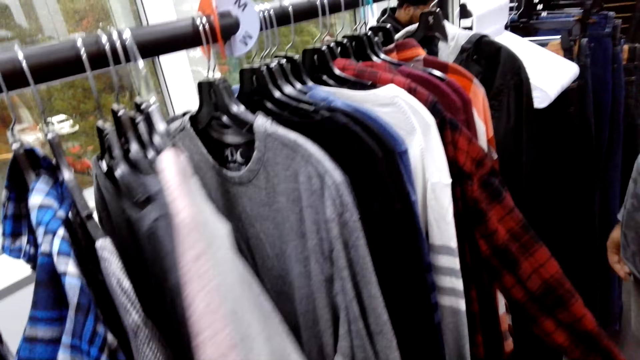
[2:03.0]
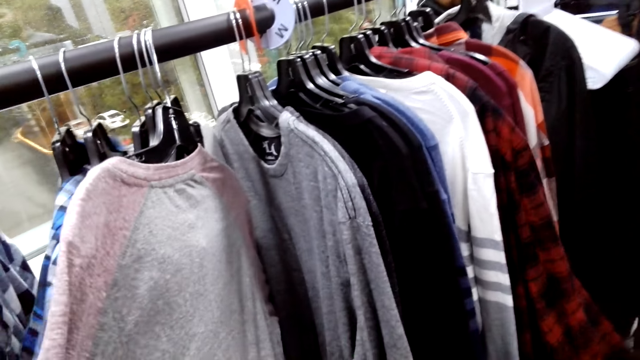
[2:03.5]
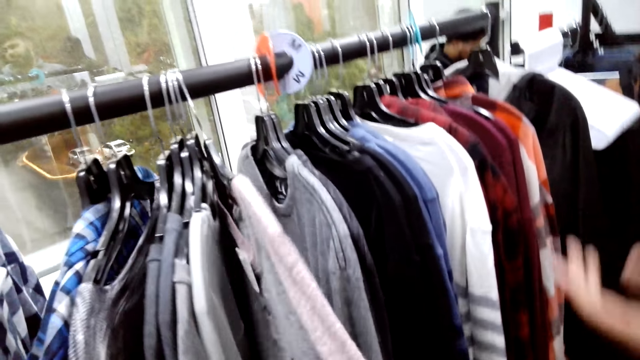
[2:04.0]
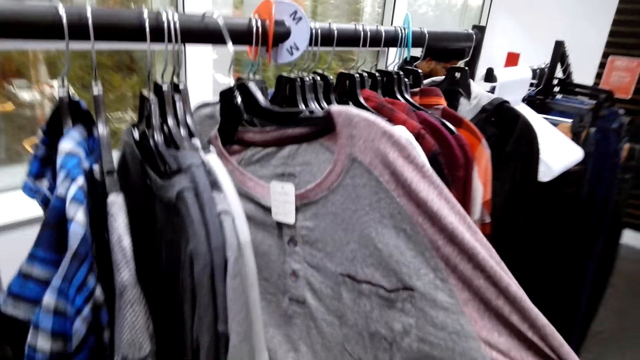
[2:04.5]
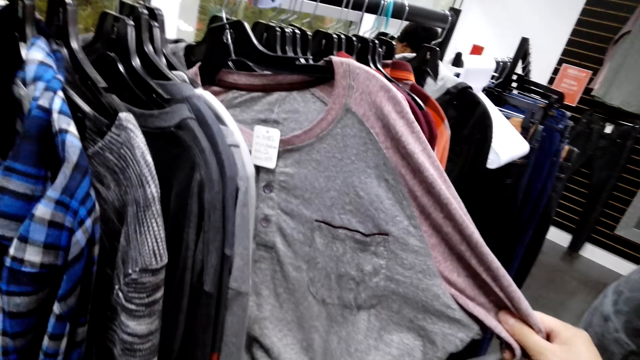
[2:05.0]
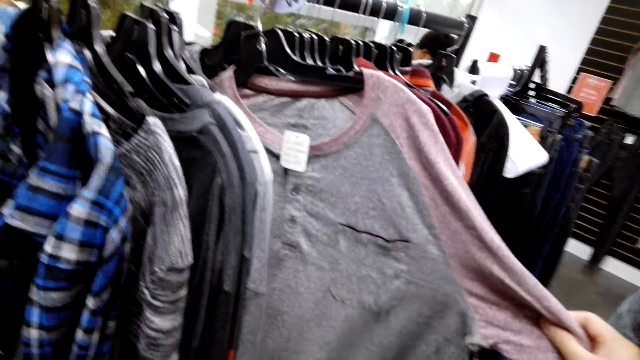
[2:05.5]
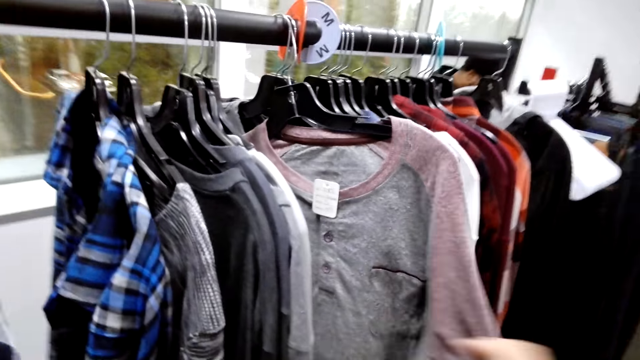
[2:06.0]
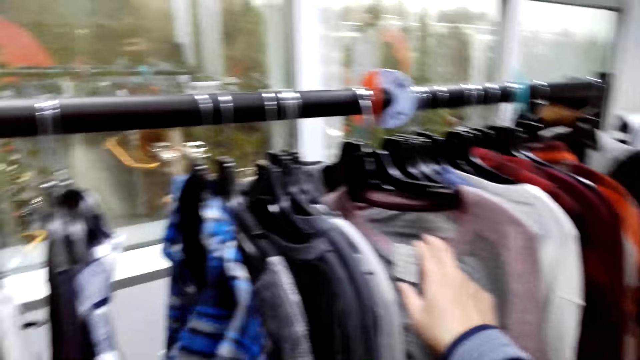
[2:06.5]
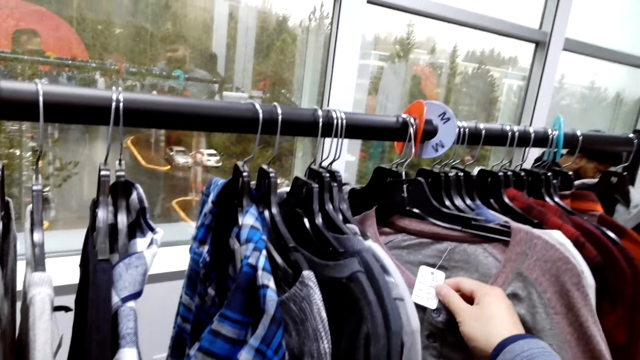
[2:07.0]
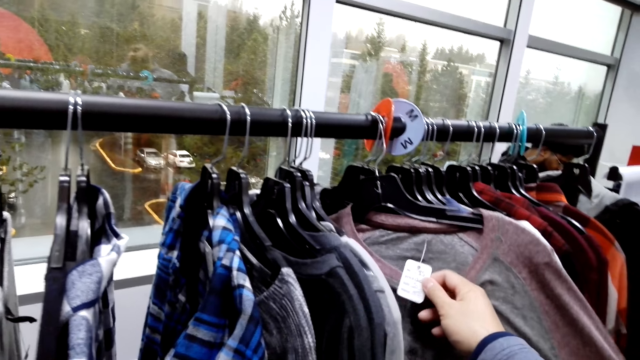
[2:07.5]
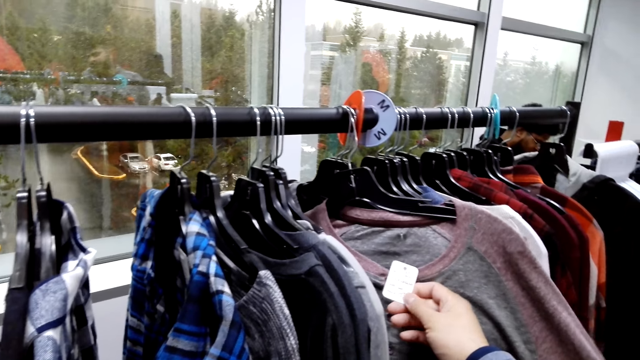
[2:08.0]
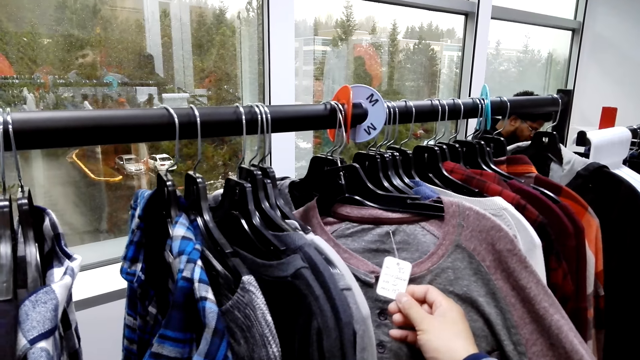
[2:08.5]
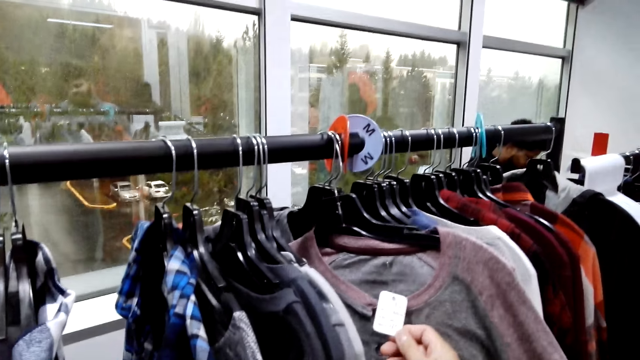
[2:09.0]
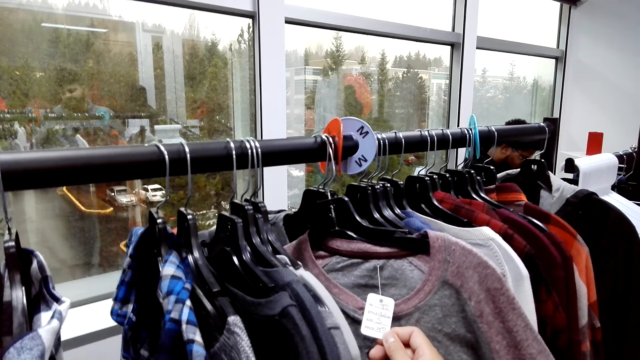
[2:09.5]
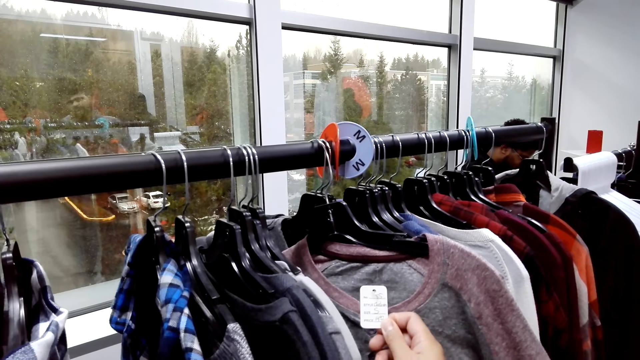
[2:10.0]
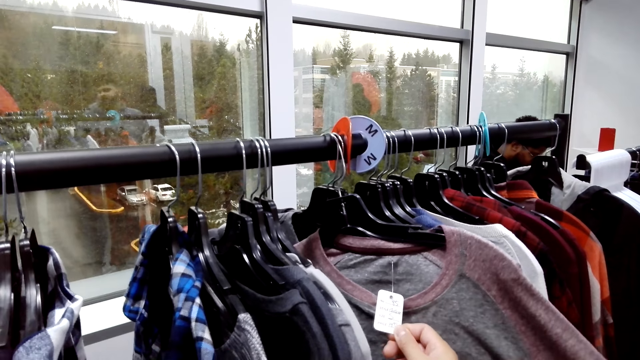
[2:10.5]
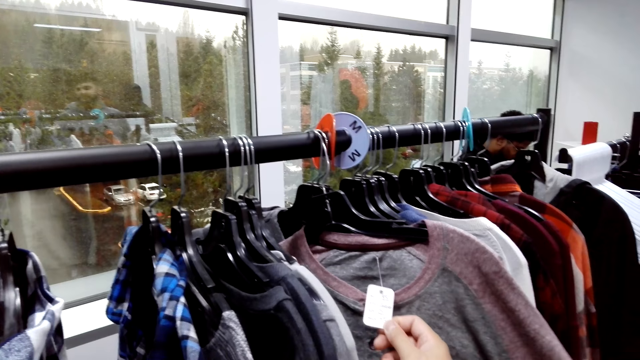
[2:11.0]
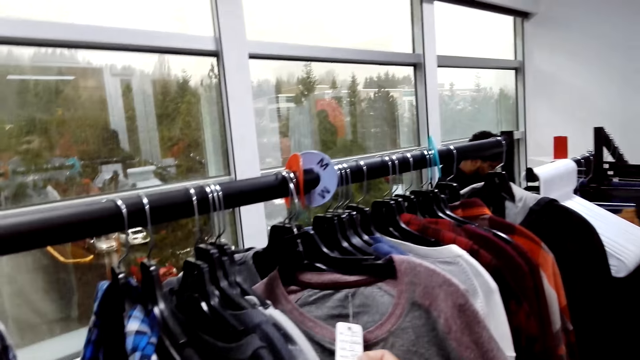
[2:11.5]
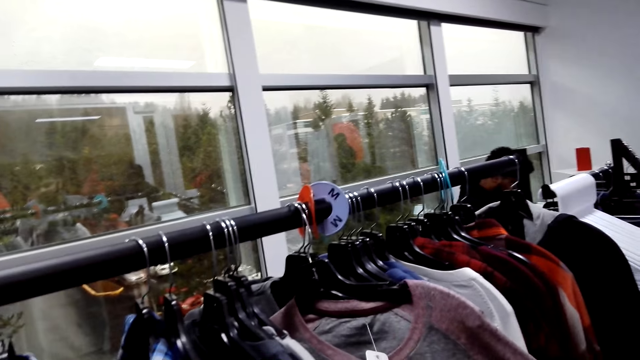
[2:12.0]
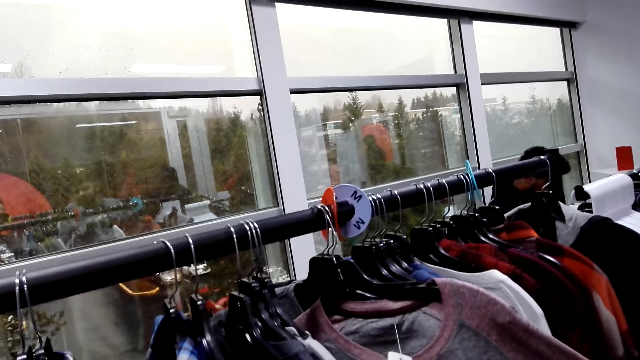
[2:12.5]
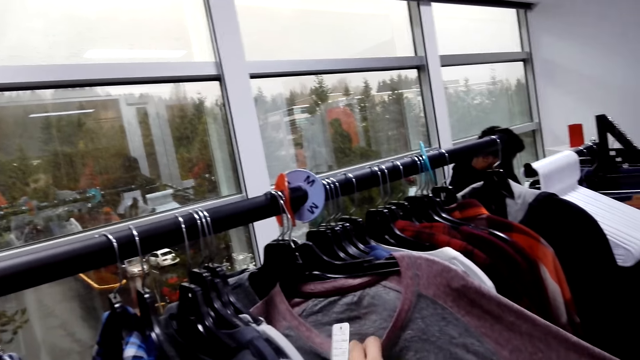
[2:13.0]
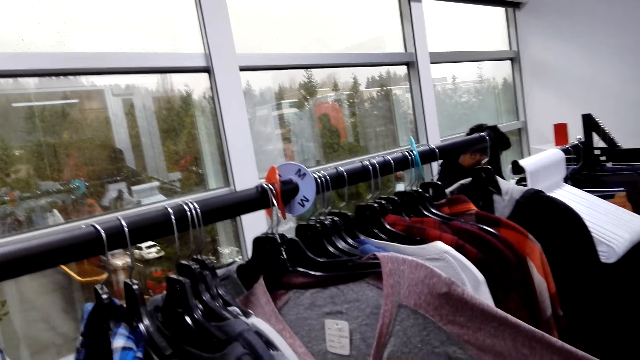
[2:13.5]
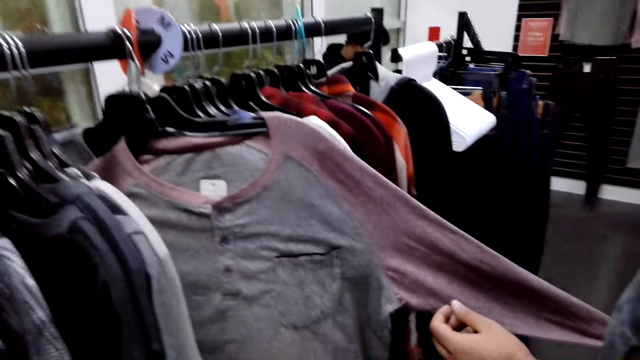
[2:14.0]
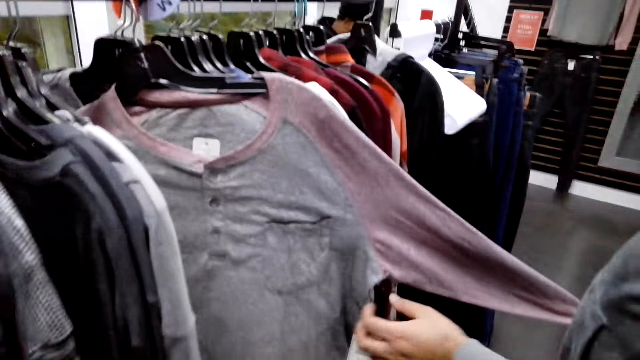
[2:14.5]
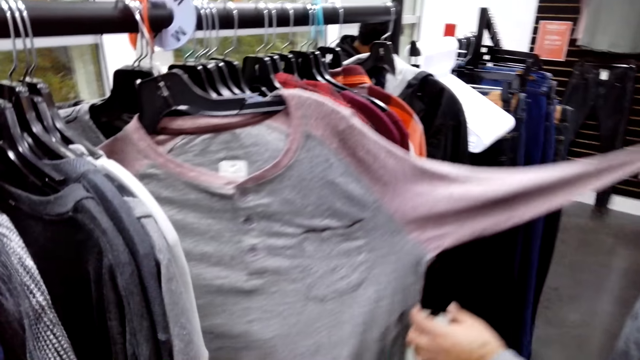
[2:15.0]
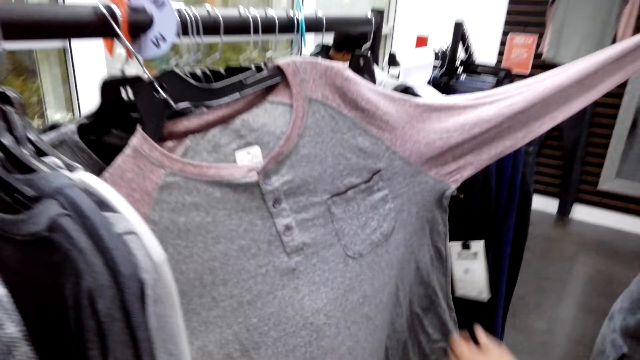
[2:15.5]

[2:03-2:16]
The camera wearer holds a price tag.

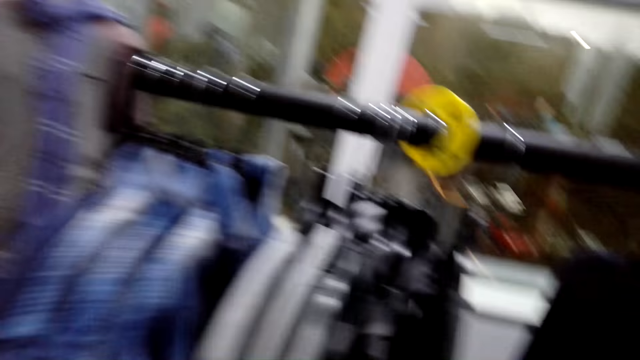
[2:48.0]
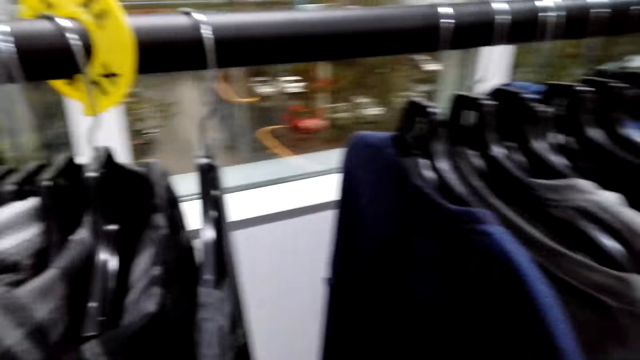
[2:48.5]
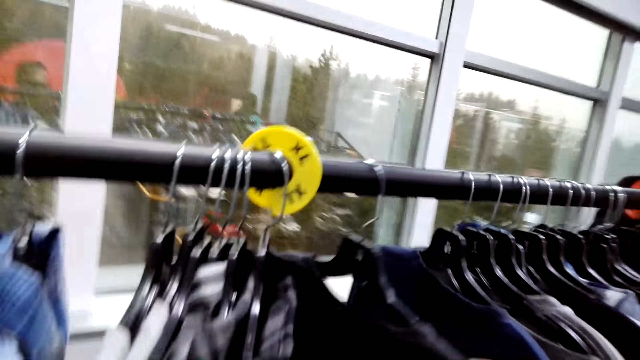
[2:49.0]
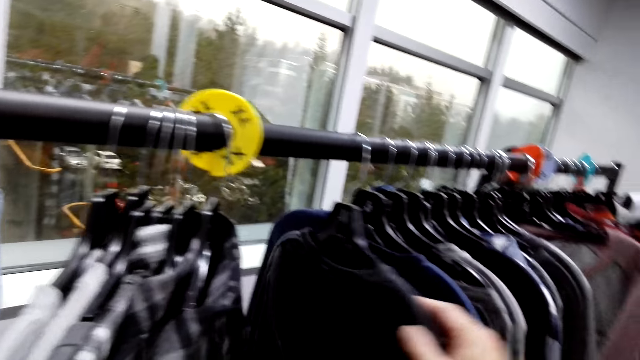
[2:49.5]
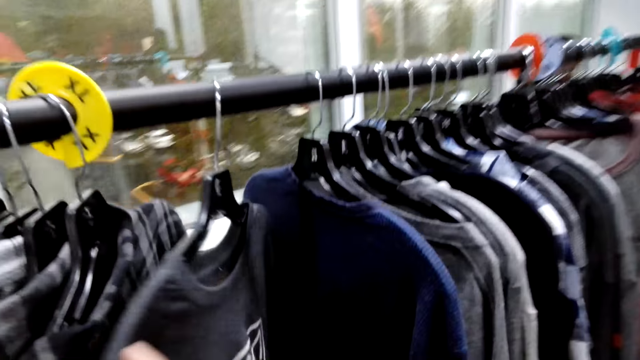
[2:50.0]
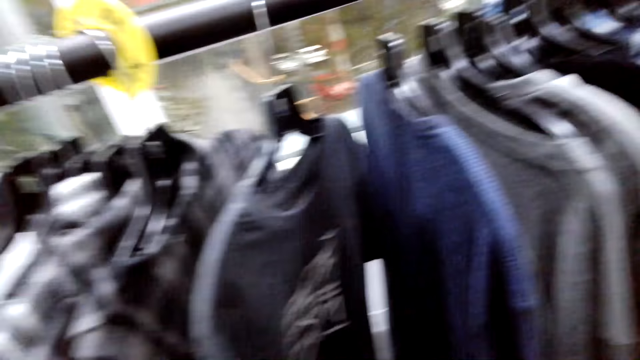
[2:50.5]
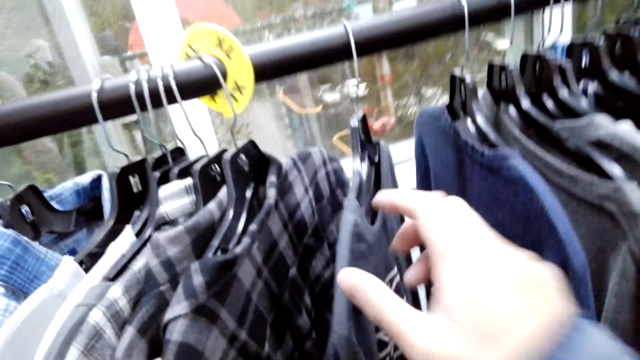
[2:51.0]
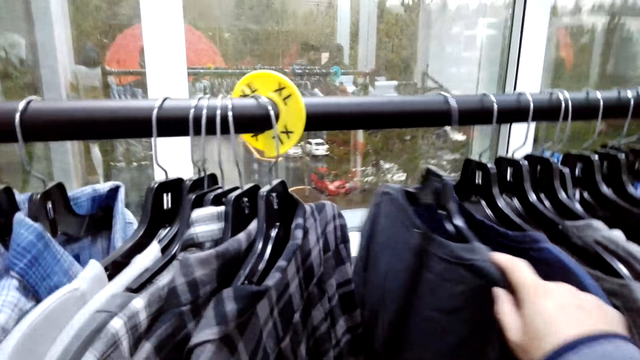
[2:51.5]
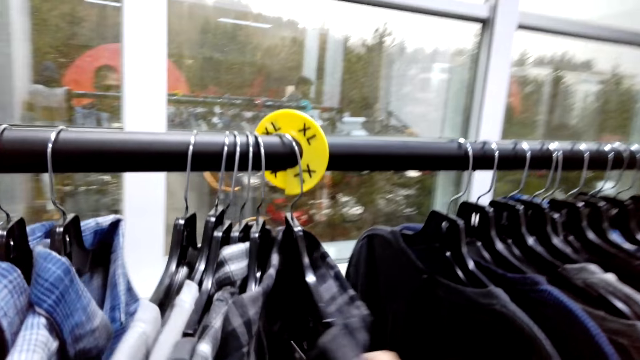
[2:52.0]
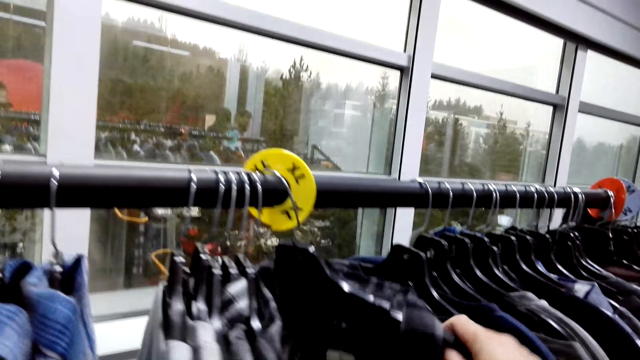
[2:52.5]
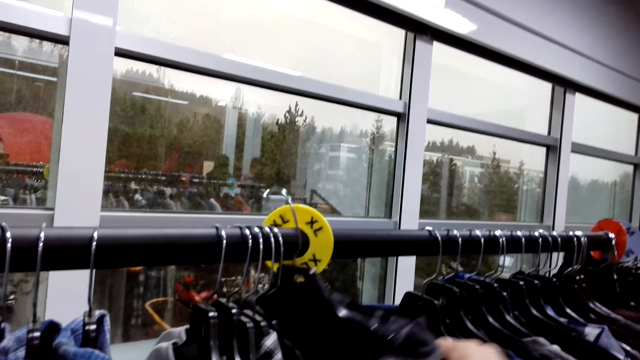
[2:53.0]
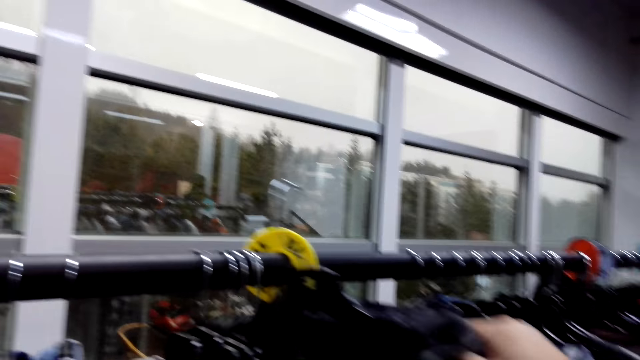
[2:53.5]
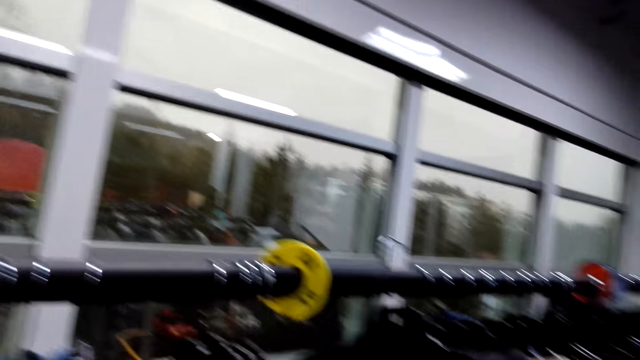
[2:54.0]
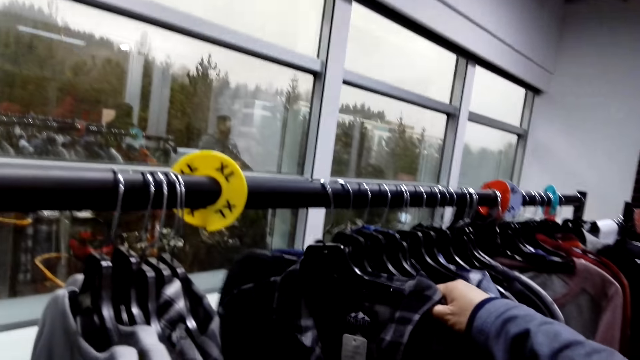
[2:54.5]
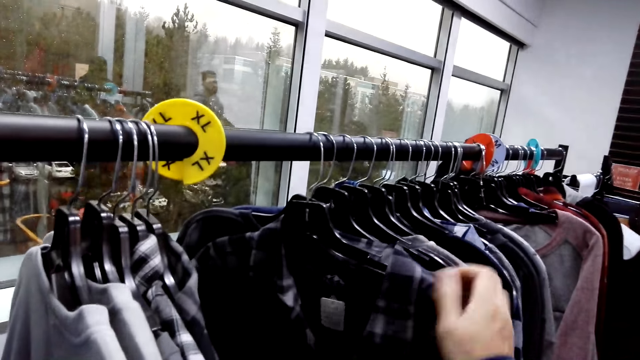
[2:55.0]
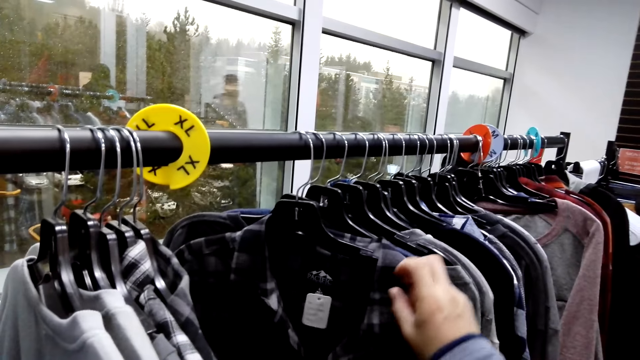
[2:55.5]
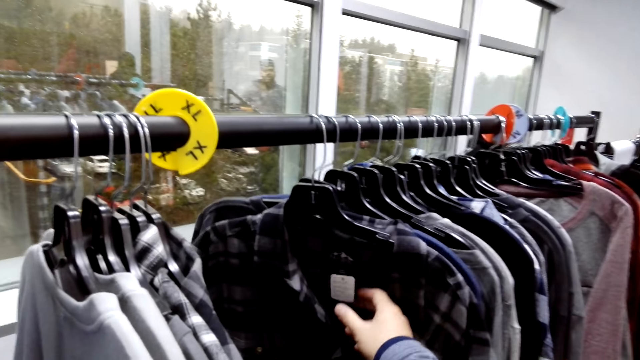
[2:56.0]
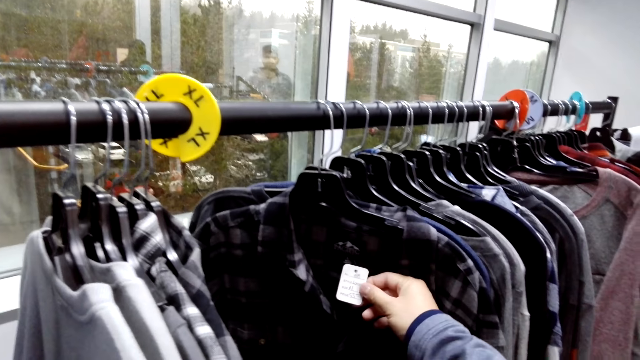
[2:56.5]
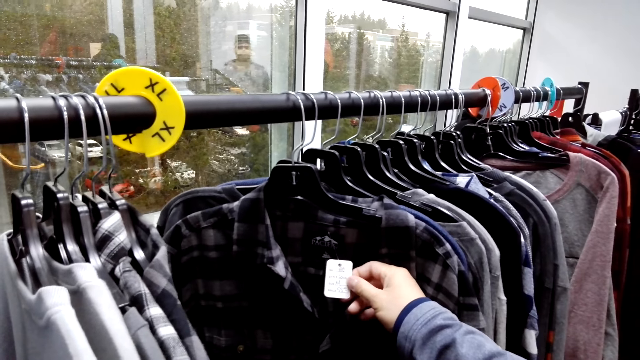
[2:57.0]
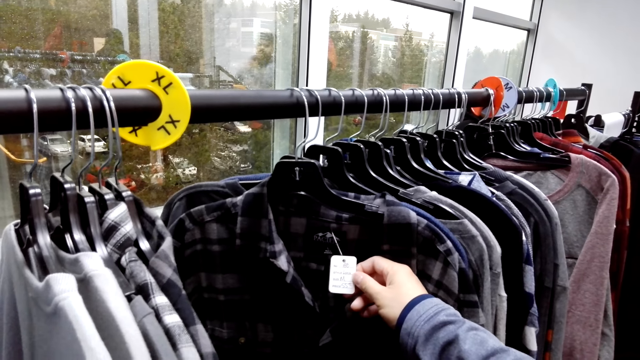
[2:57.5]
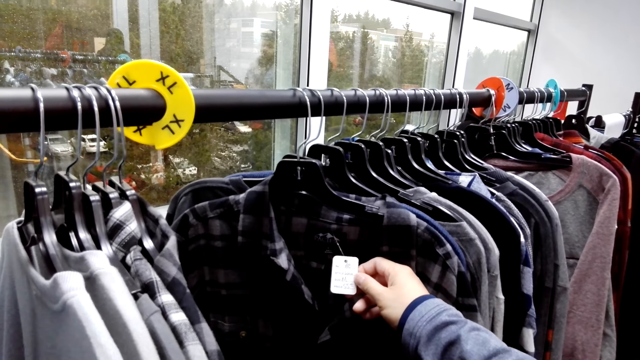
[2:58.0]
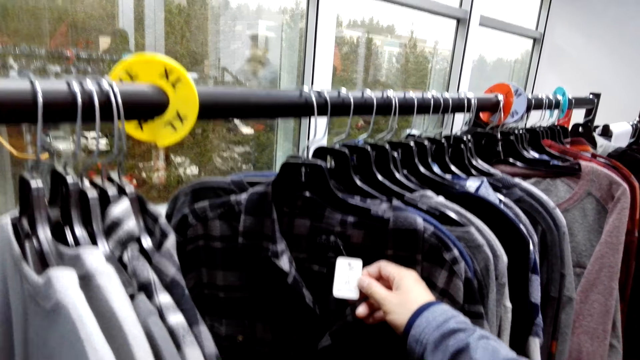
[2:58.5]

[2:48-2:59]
A man moves around. The camera wearer removes a shirt on the hanging rod. They hang a sweater on the hanging rod.
